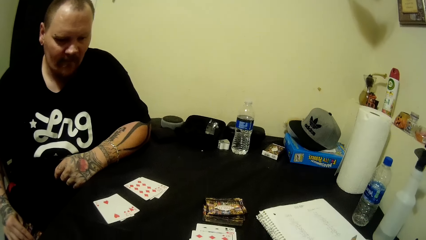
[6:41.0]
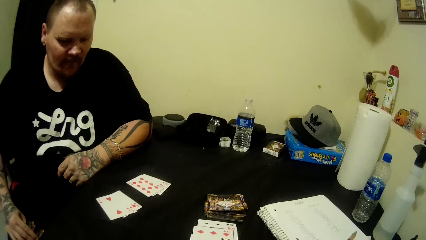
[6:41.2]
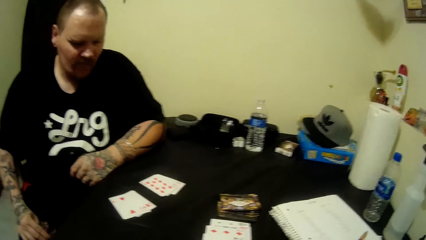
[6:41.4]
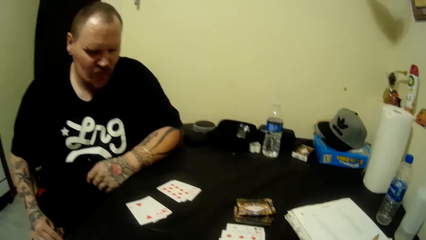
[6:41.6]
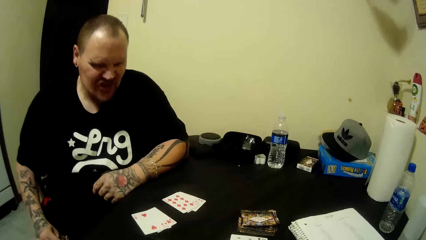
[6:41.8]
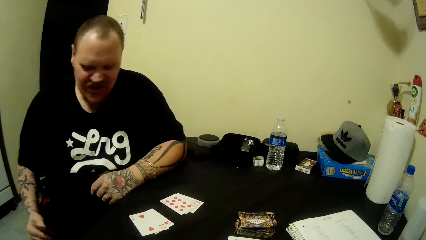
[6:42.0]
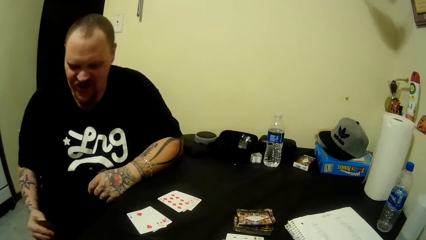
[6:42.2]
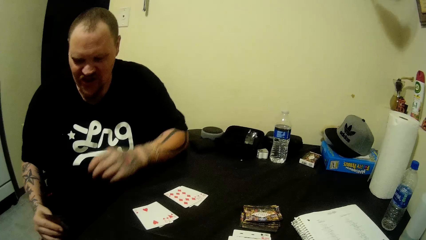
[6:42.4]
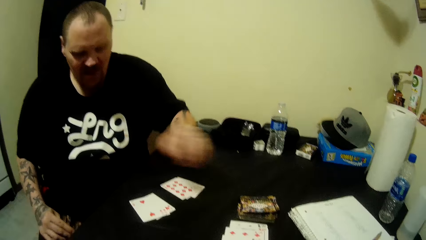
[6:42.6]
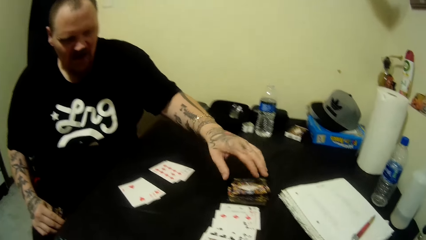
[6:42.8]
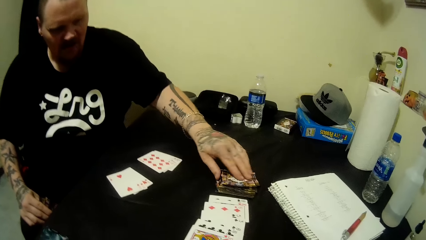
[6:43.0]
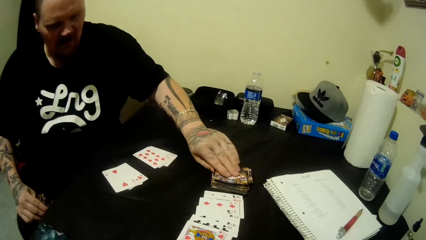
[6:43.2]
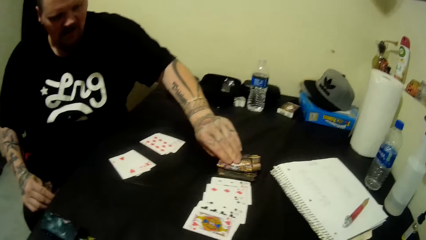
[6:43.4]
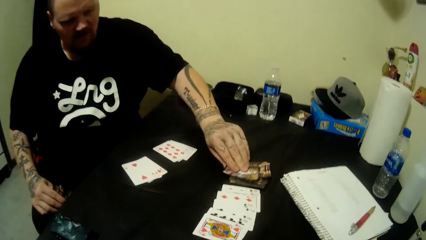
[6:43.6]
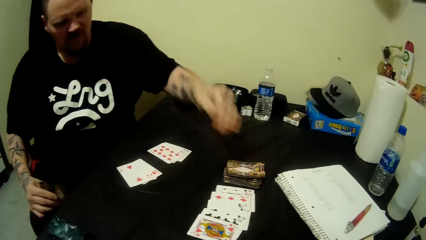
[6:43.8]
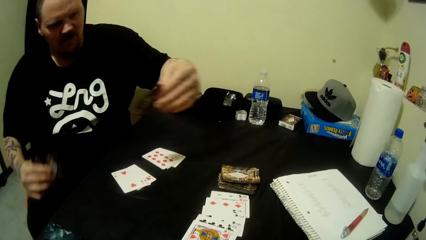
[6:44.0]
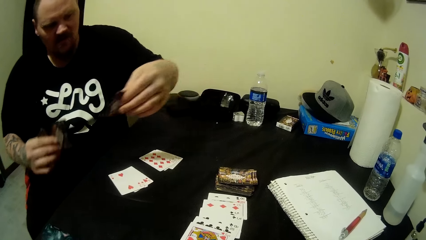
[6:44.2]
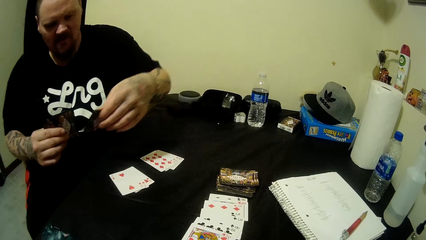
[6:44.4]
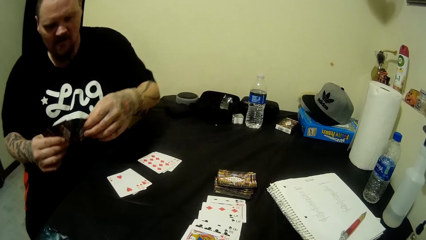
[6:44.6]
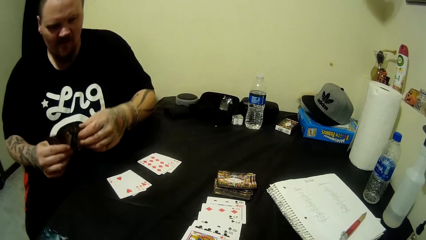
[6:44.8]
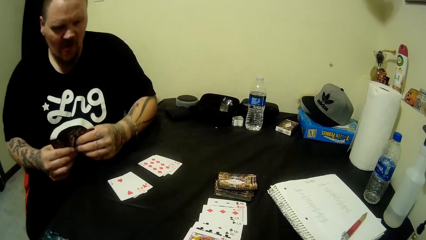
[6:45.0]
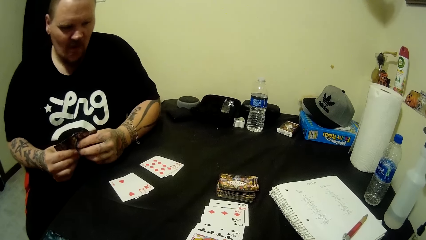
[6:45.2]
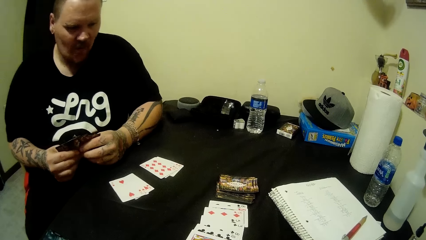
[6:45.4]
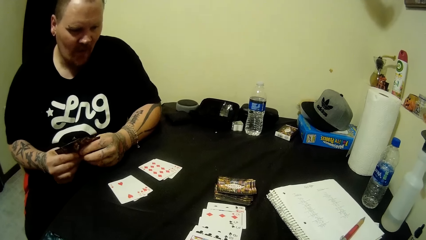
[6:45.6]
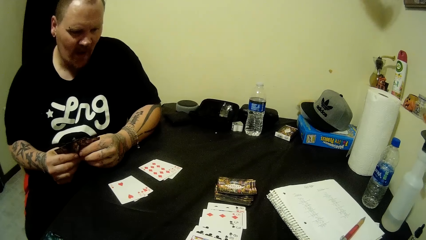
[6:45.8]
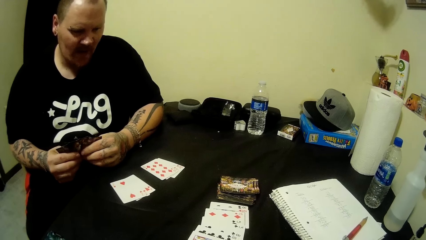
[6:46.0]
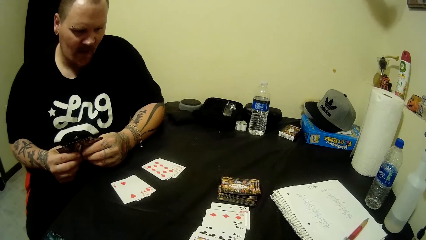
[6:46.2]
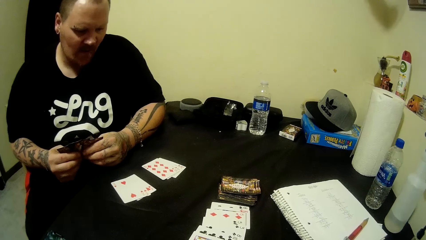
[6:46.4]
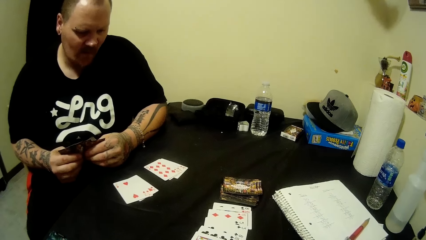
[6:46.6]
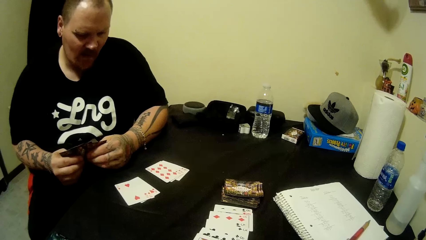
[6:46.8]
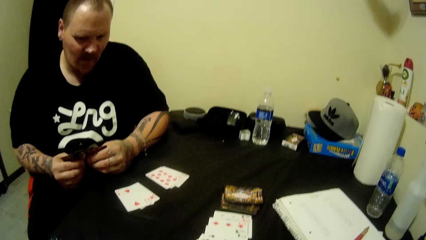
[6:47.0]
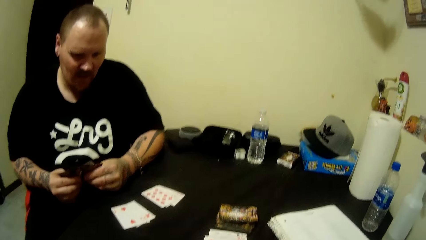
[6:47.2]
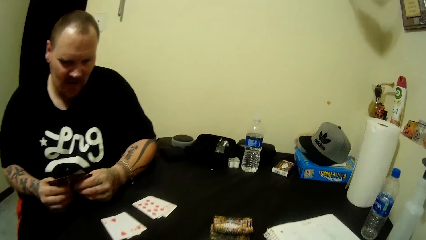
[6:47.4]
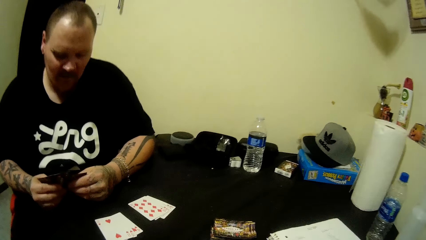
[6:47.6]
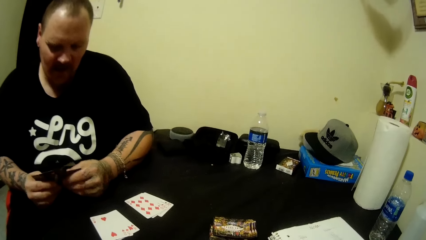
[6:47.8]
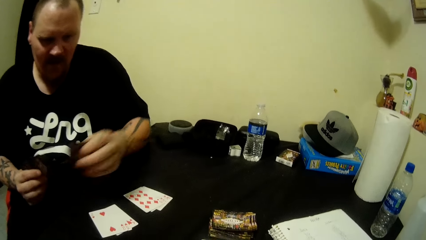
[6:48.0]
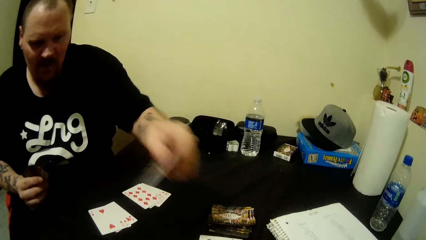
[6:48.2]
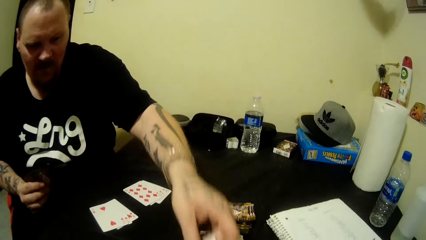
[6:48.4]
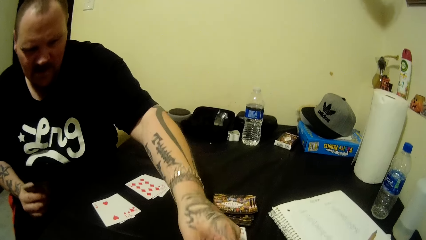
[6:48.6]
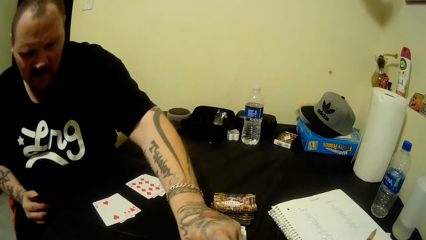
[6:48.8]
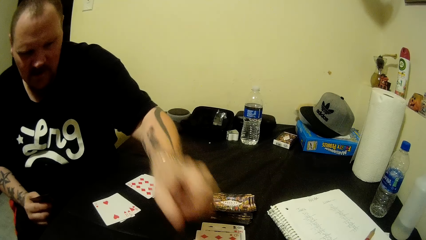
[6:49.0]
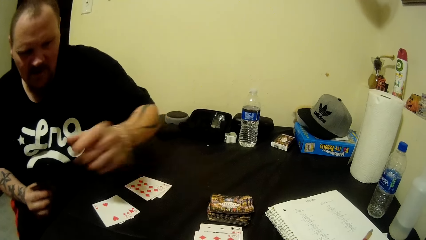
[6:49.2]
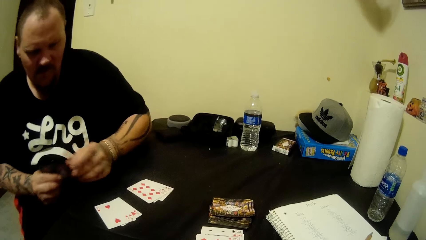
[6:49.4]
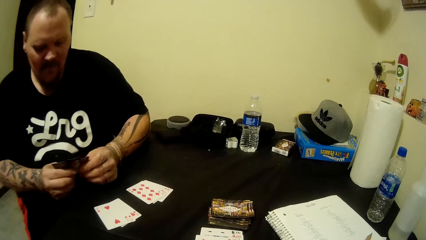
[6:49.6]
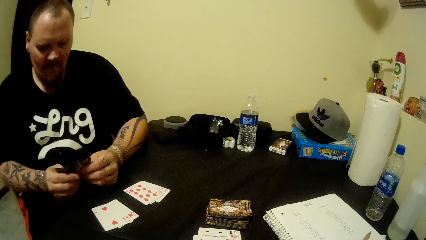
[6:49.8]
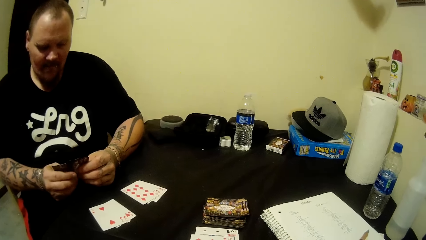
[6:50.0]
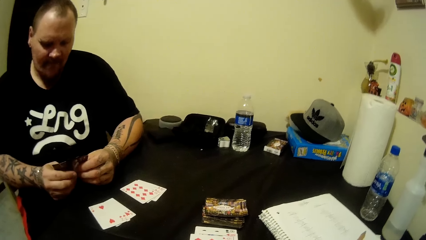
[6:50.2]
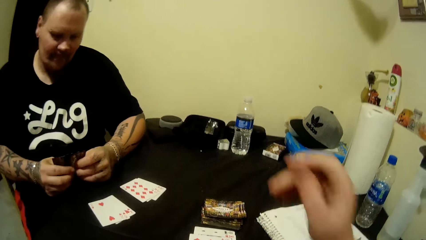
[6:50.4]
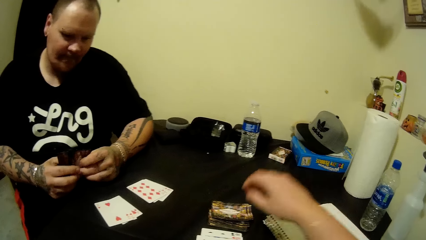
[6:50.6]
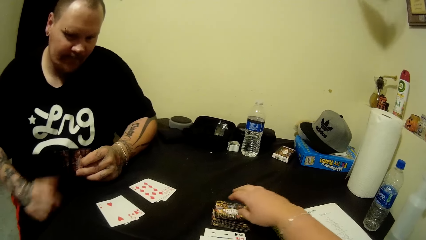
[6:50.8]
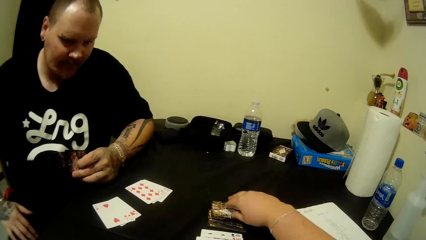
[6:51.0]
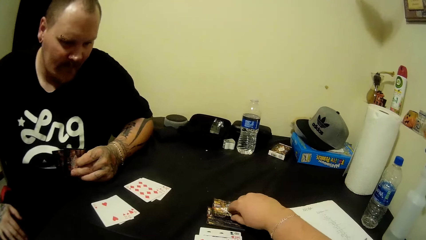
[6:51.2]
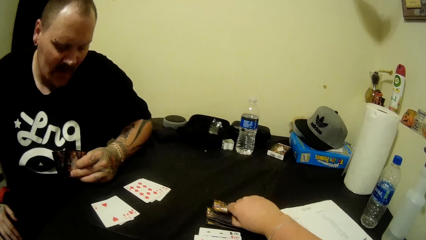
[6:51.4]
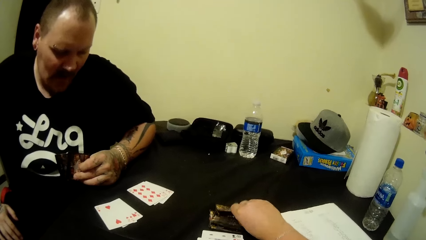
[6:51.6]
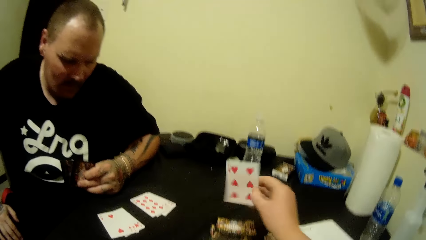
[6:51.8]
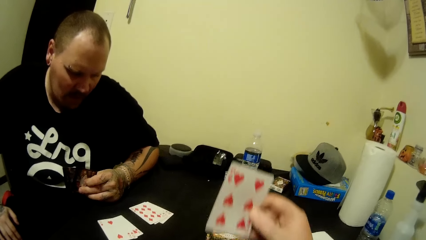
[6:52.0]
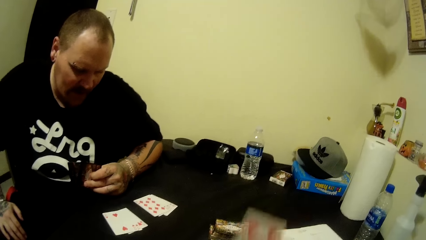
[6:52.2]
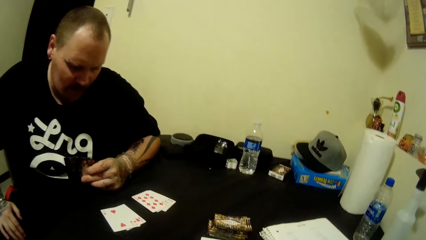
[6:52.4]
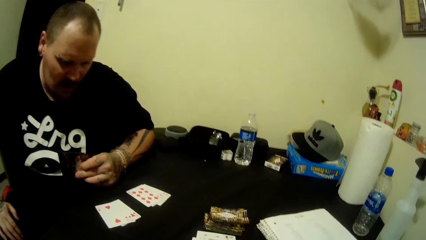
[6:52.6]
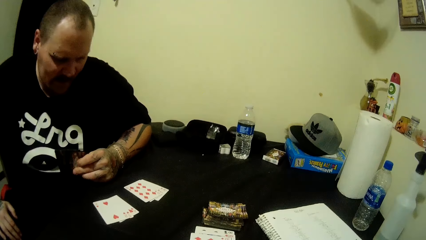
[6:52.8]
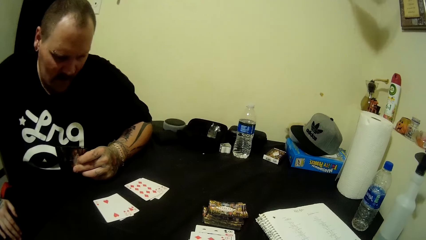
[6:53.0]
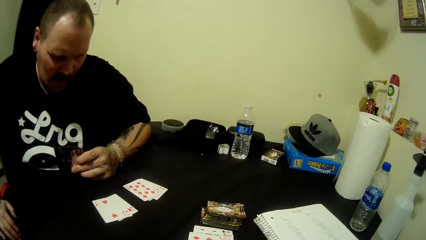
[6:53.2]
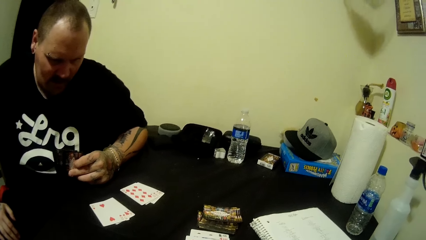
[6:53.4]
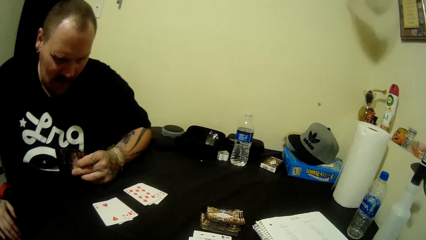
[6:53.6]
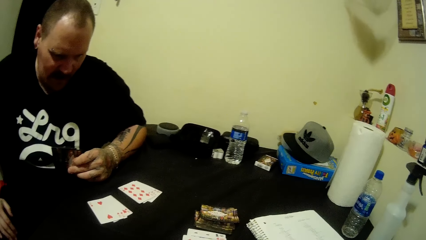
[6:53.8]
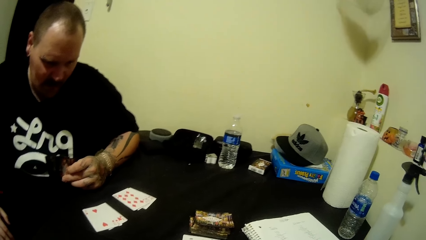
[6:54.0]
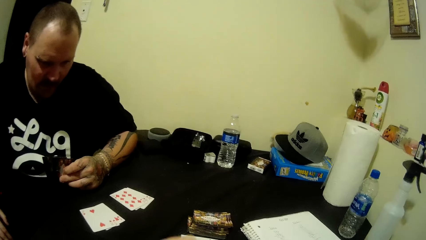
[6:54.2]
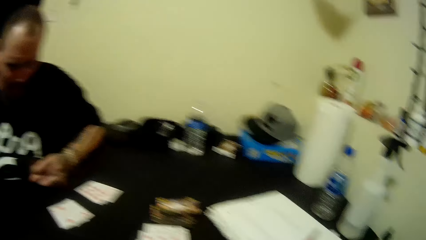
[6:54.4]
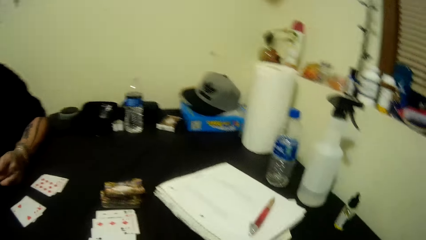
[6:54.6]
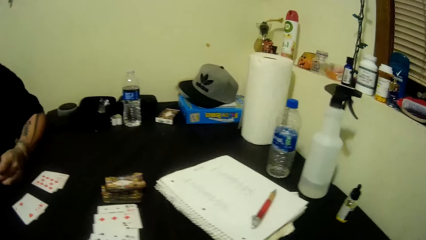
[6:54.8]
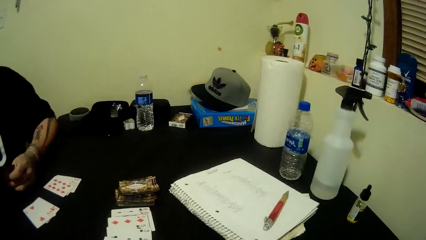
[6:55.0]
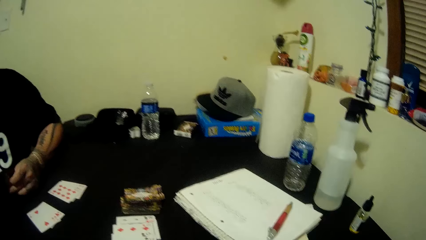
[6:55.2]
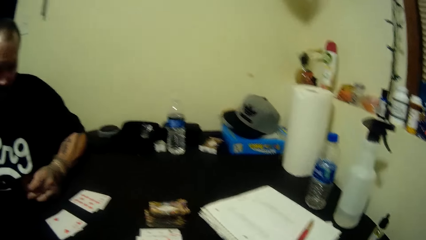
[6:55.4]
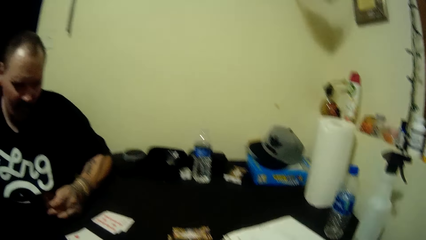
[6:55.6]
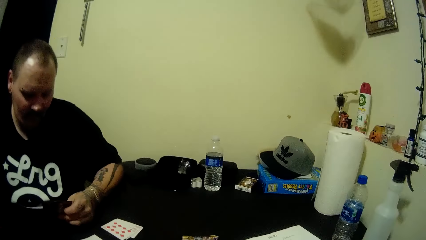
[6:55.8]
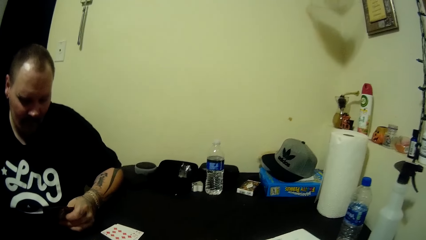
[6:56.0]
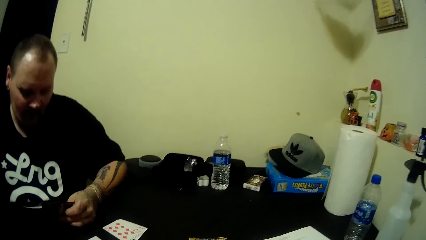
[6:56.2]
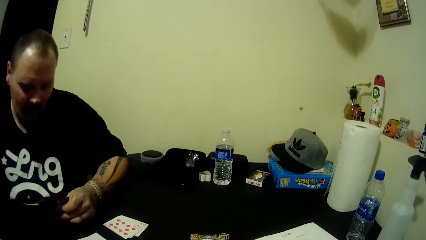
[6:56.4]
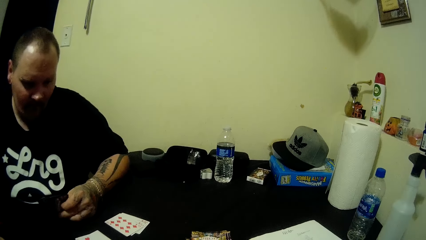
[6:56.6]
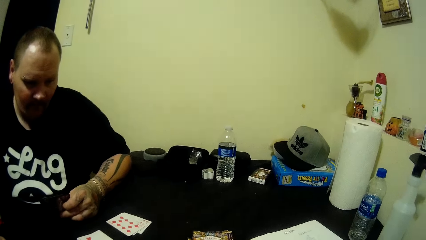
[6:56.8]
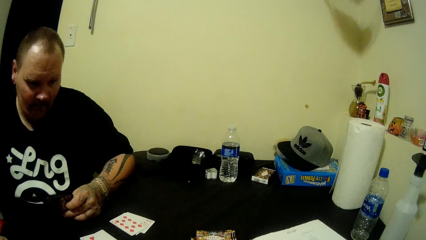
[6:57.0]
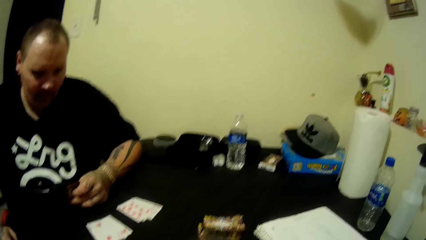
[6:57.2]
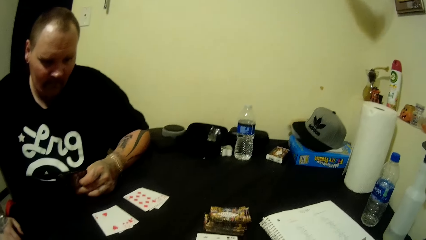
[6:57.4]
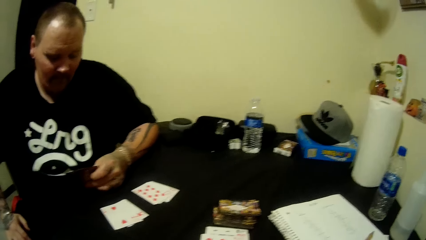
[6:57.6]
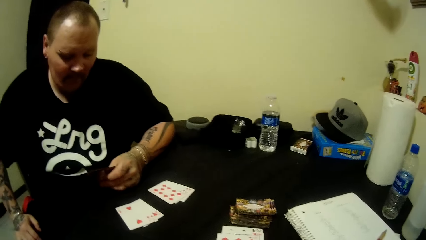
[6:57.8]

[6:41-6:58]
The camera wearer picks the playing cards. A man picks a card from the table with his left hand. The camera wearer looks at the playing card. He holds the playing card by both hands. He plays with the playing card. The man drops a card on the table with his left hand. The camera wearer holds the playing card by both hands. He picks a card from the table with his right hand. The man picks the playing card.
